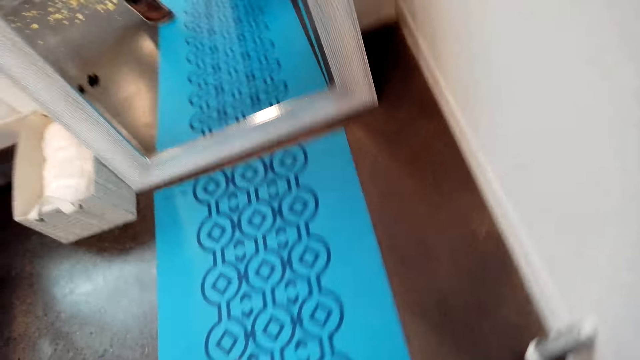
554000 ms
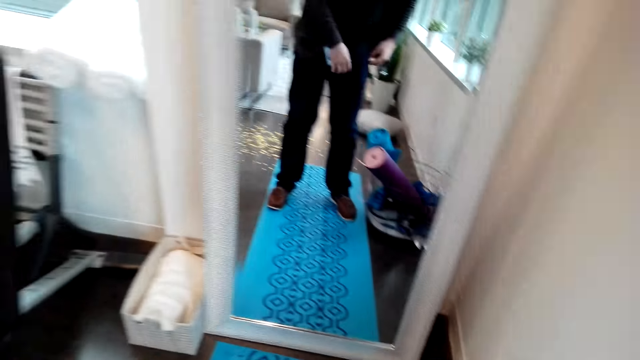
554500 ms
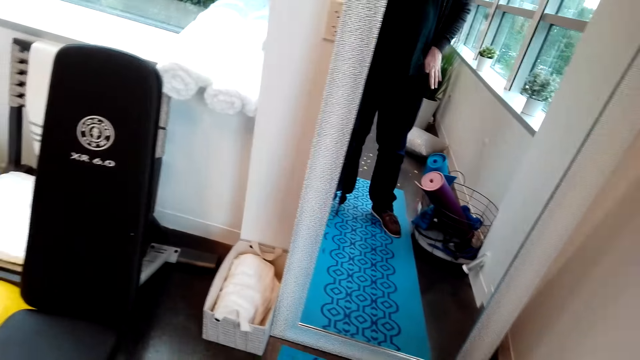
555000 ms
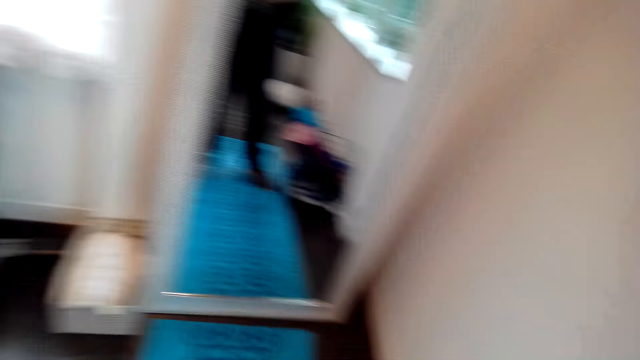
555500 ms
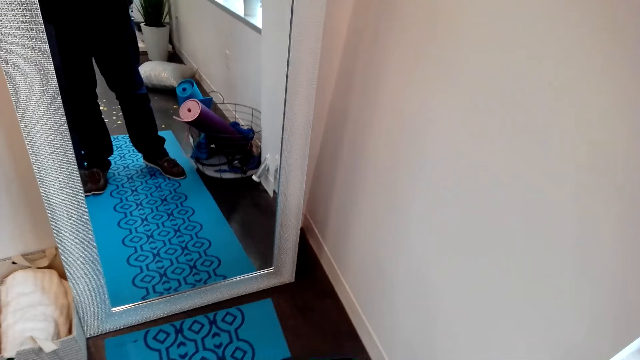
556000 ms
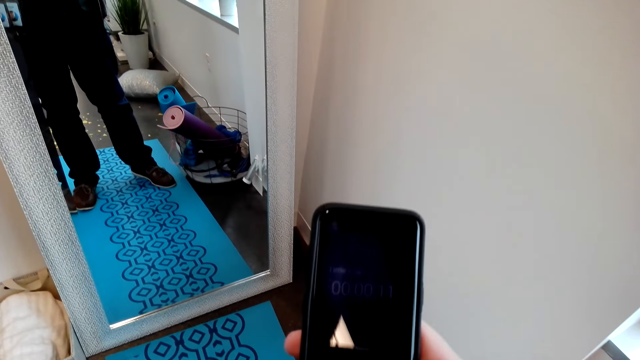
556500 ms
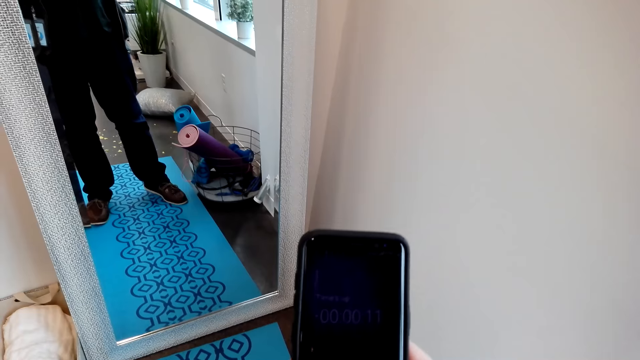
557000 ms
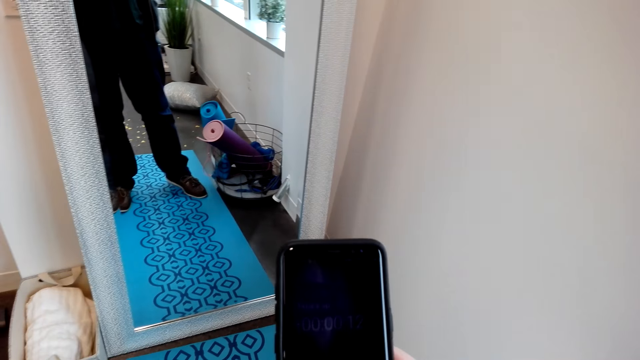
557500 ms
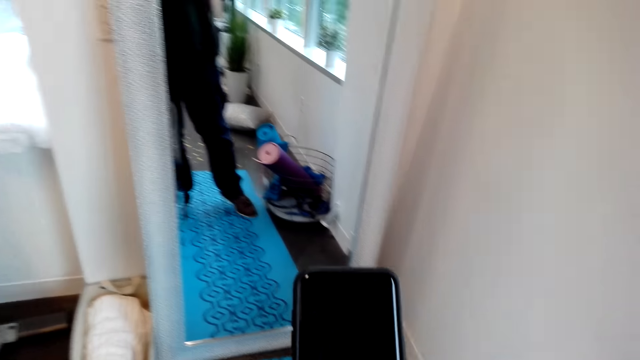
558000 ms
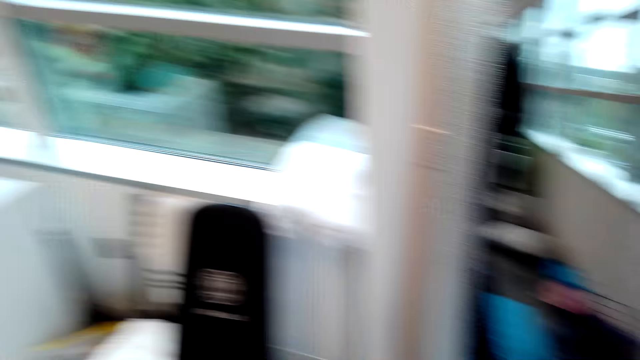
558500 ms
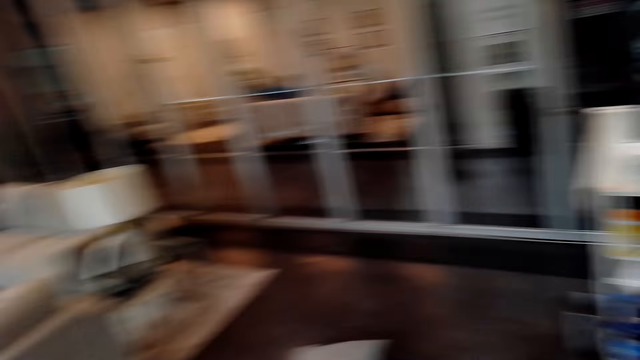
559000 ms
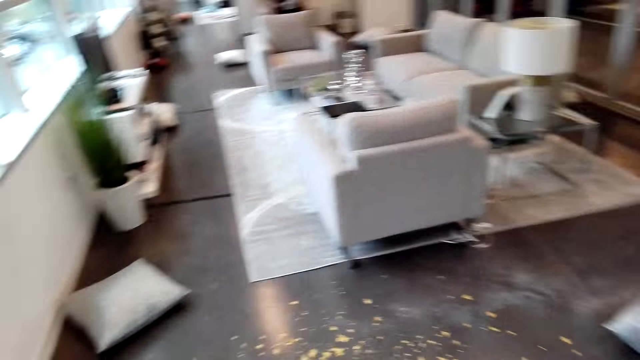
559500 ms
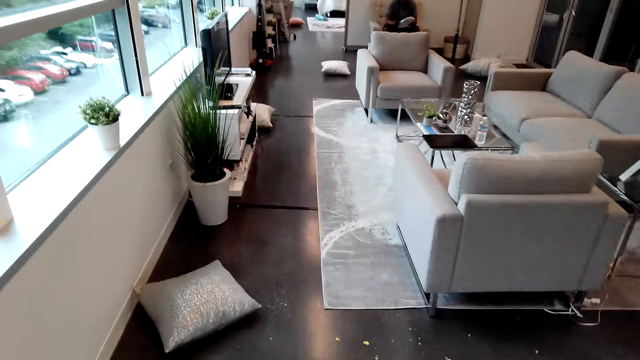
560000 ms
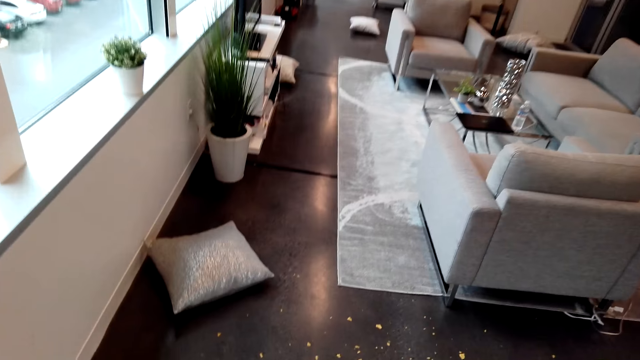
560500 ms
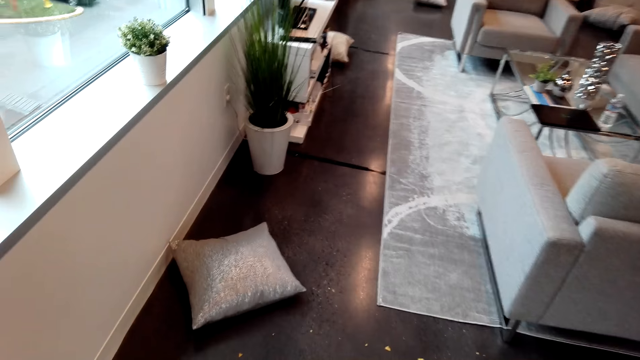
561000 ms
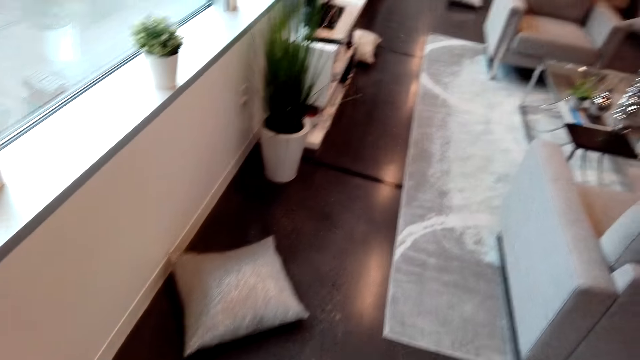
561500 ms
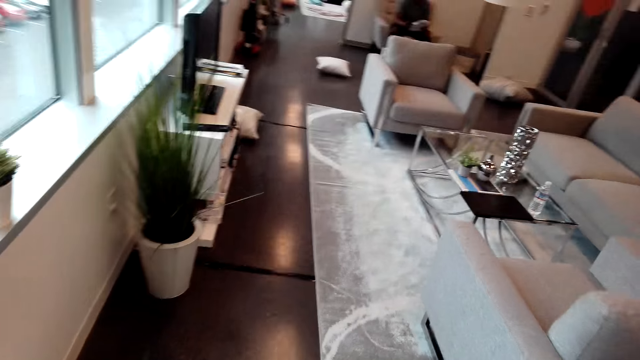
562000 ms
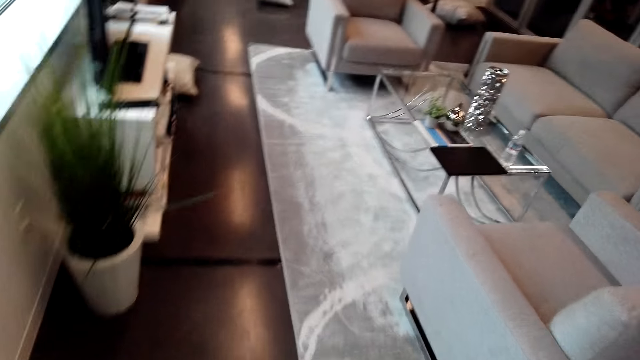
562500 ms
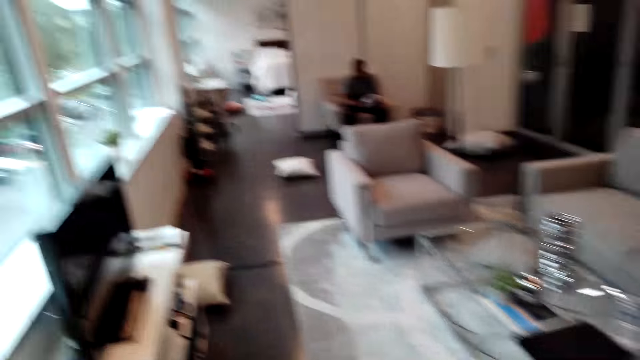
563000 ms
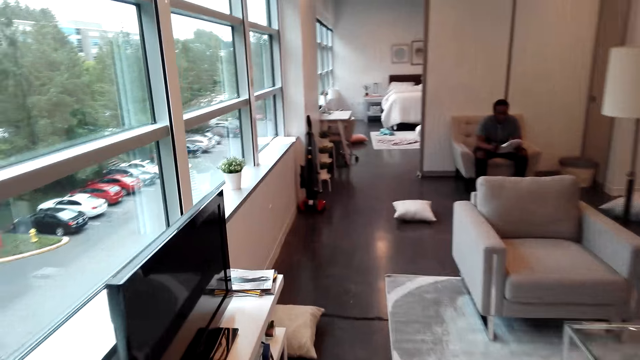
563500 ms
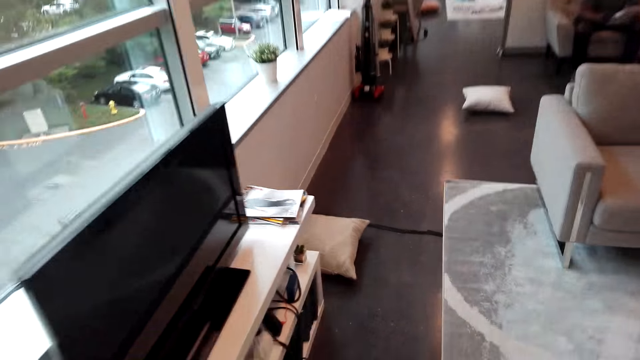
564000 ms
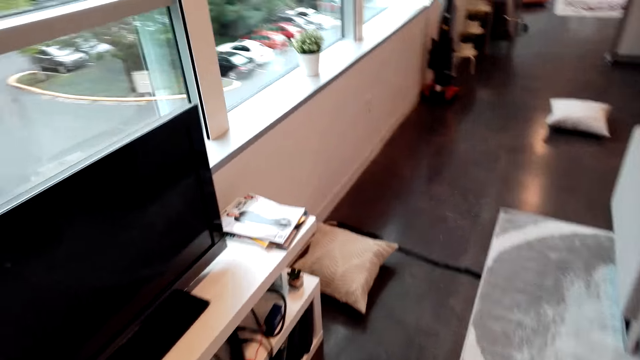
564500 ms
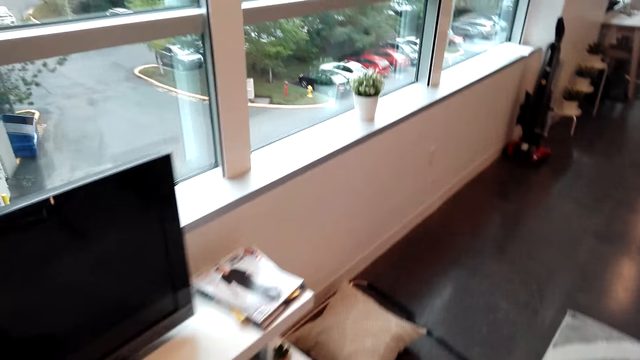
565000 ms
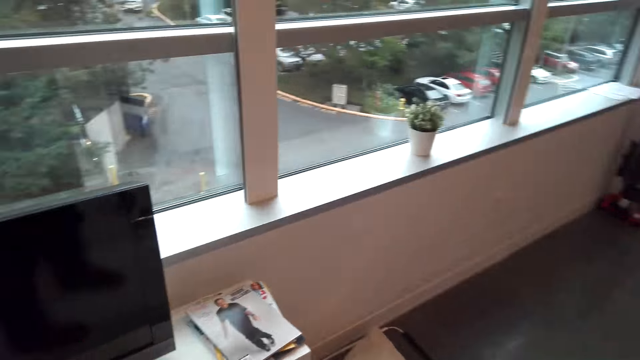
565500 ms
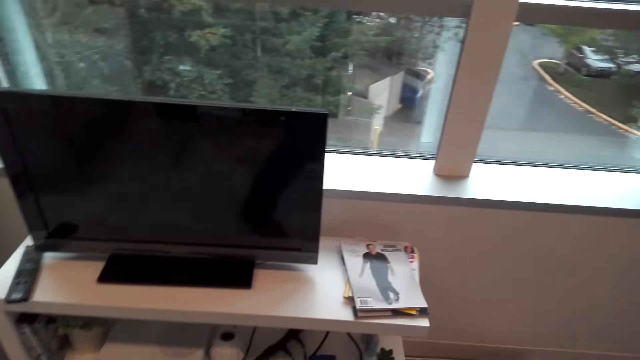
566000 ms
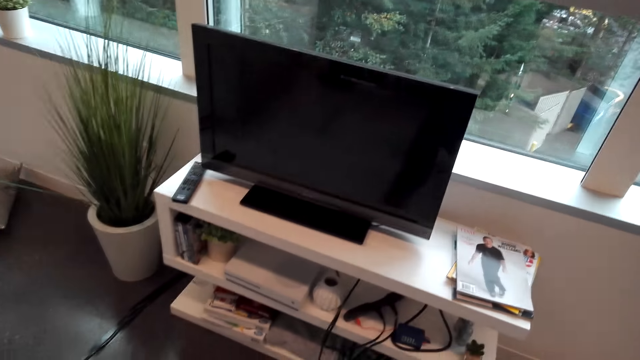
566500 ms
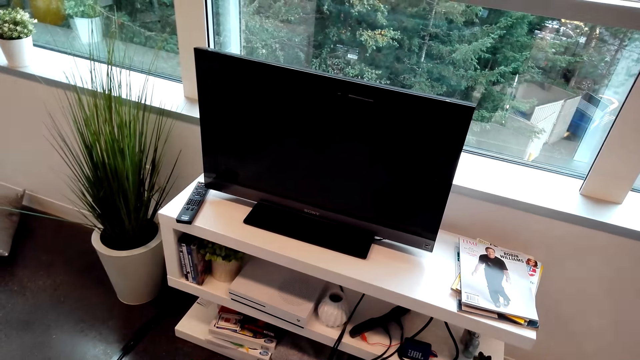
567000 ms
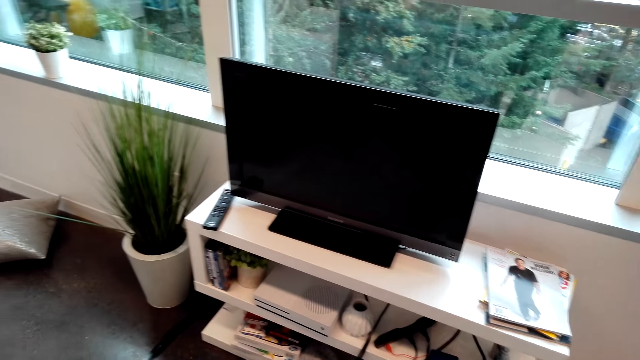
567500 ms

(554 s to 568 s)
The camera wearer removes the phone from his pockets. He operates the phone. He looks around the room and walks around the room.

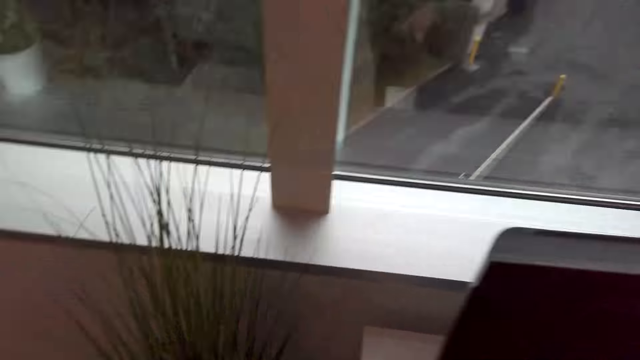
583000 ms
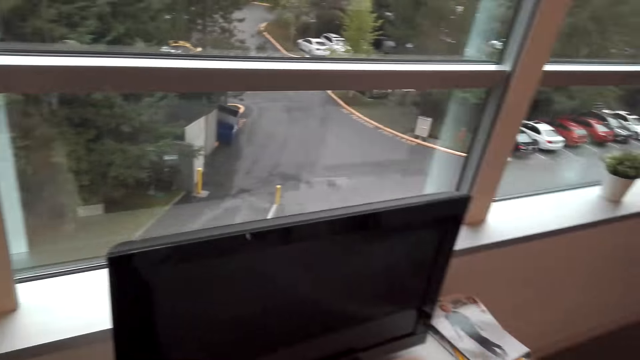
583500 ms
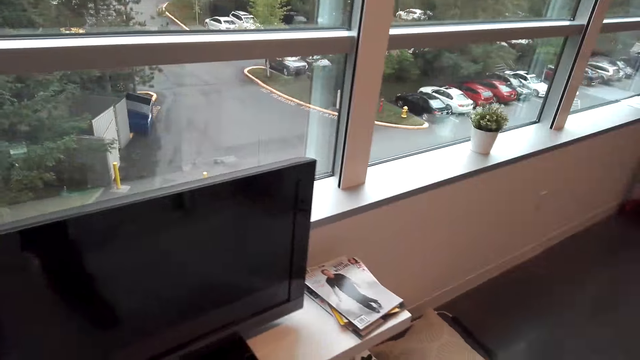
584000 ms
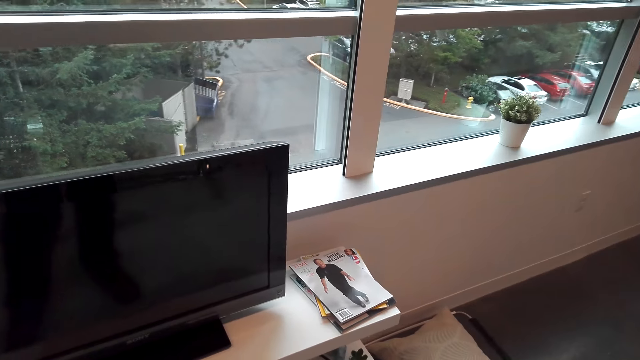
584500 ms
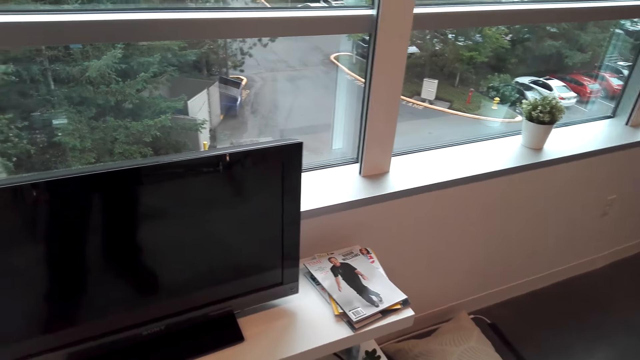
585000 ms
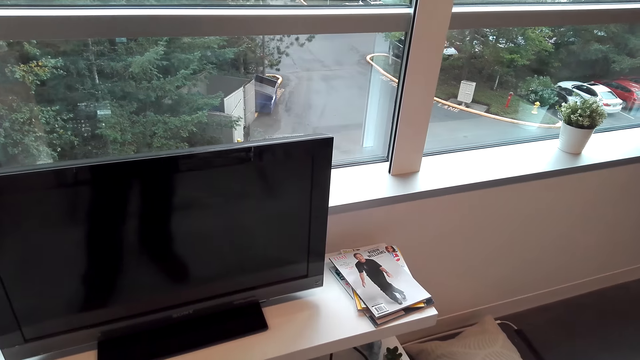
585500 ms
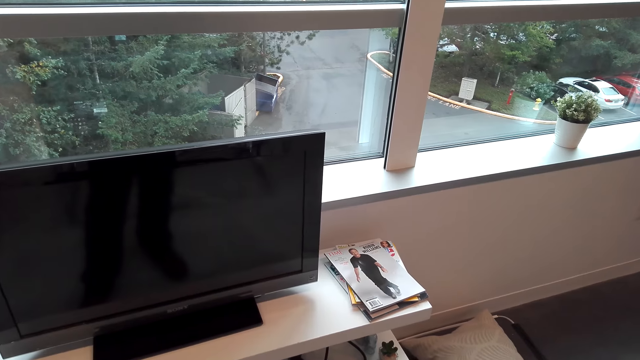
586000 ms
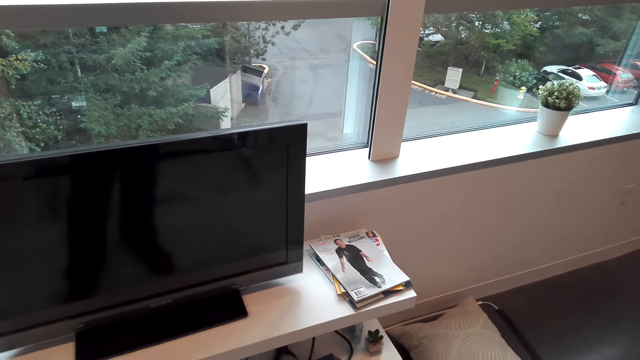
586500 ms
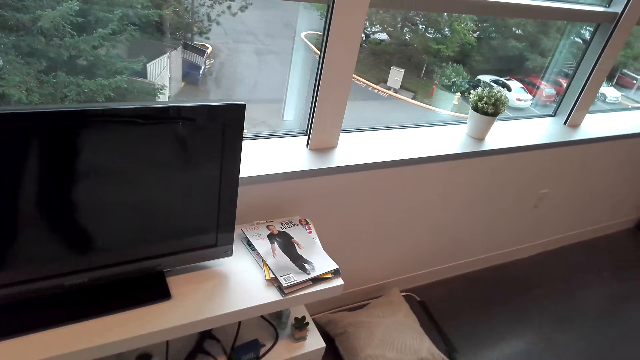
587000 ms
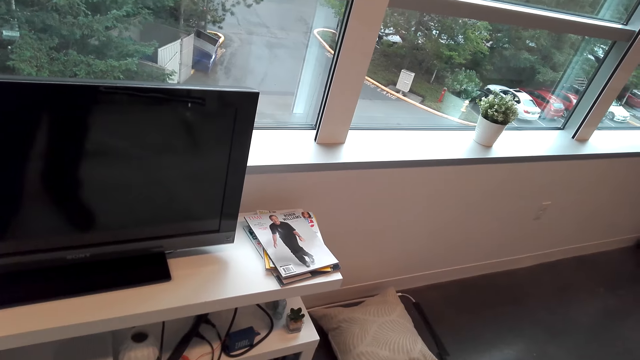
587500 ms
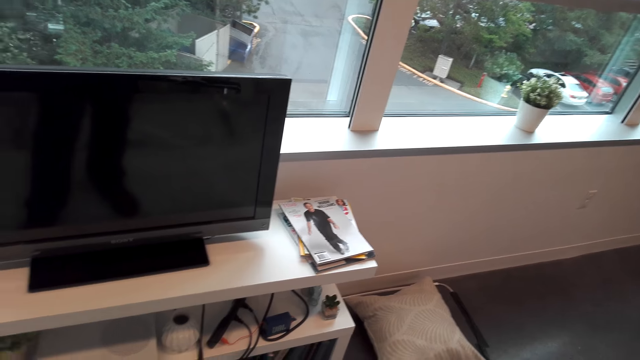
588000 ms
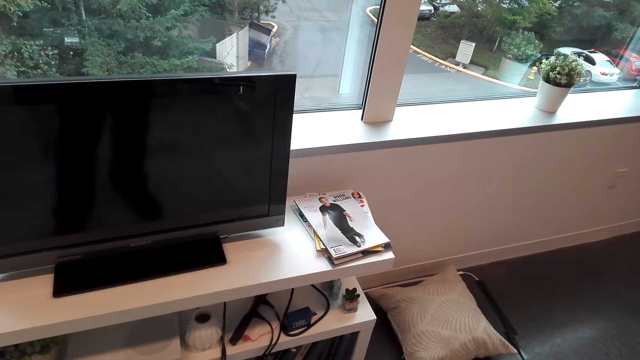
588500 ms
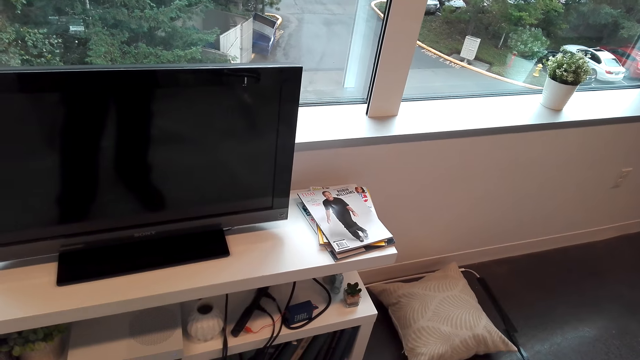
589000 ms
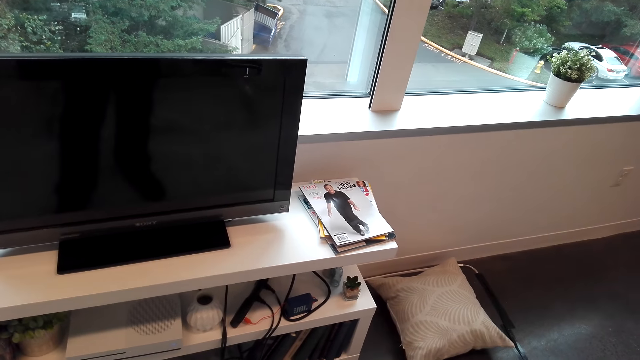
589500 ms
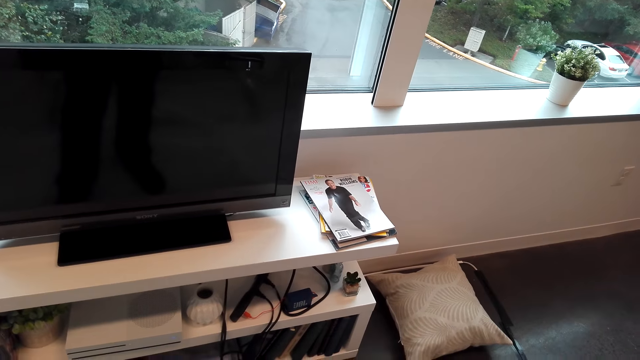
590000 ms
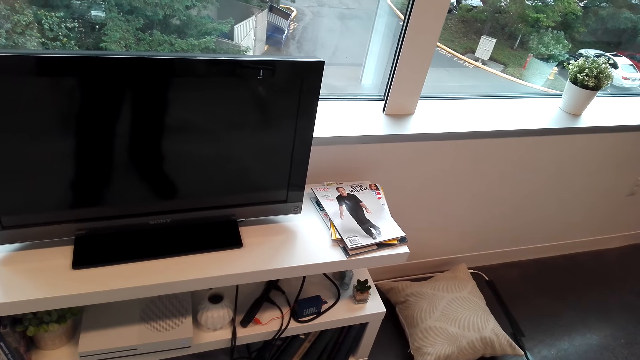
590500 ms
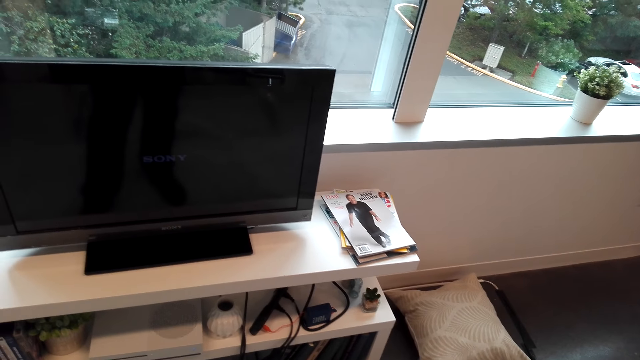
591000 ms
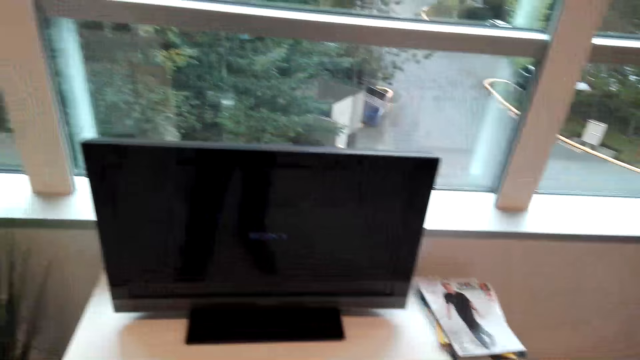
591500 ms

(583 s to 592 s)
The camera wearer stands in the room.
